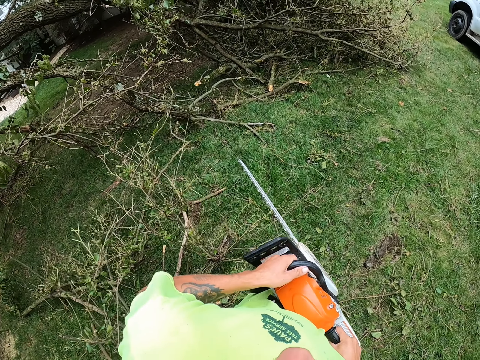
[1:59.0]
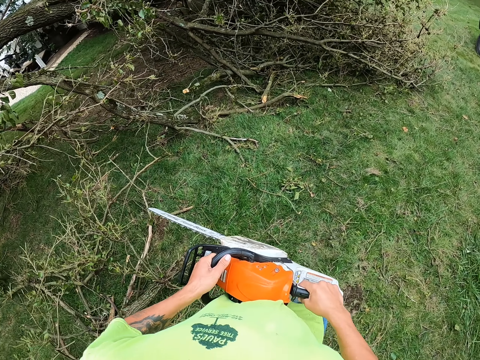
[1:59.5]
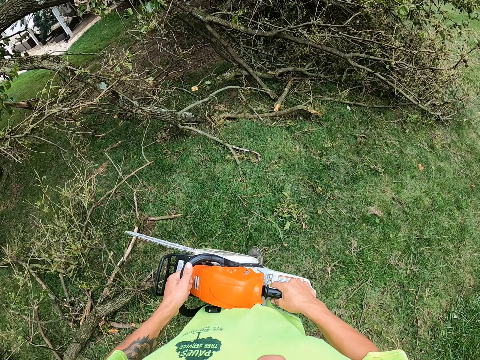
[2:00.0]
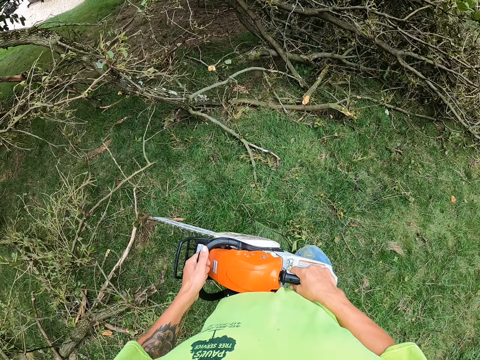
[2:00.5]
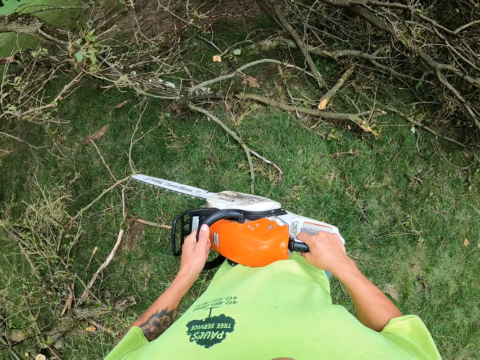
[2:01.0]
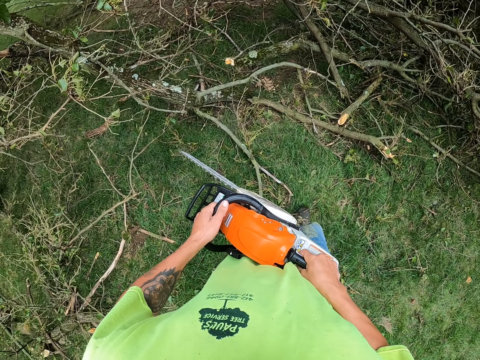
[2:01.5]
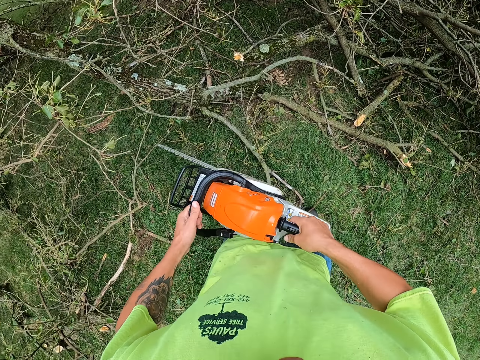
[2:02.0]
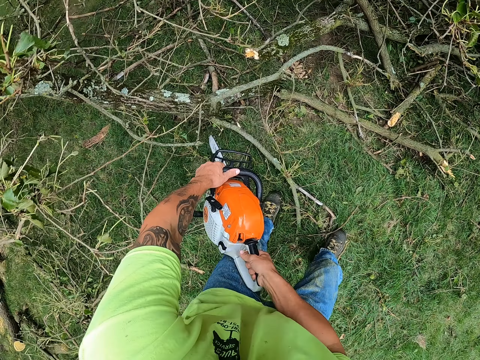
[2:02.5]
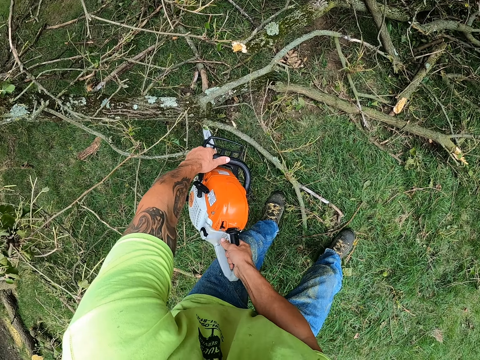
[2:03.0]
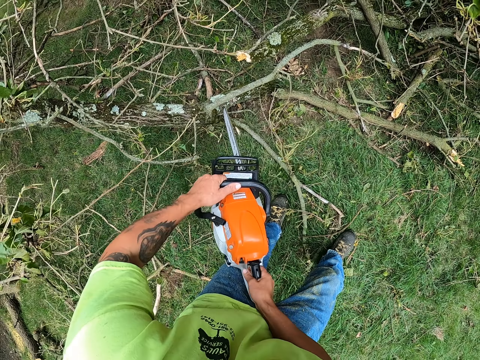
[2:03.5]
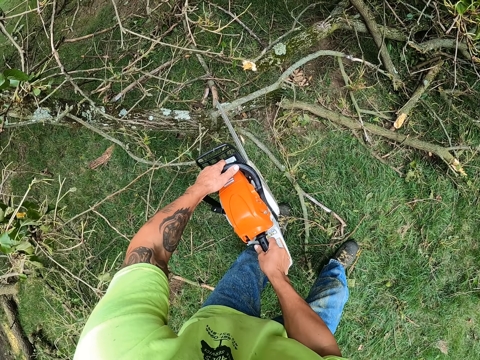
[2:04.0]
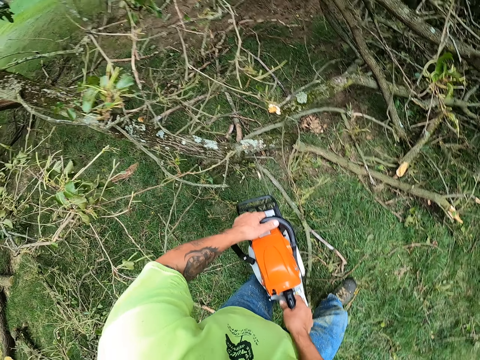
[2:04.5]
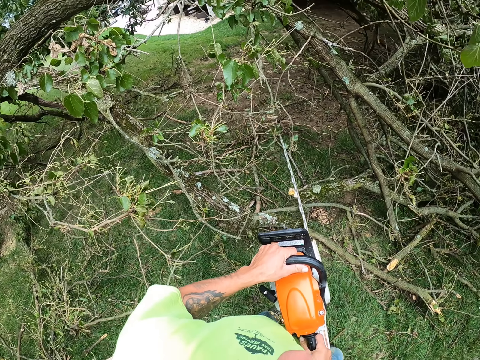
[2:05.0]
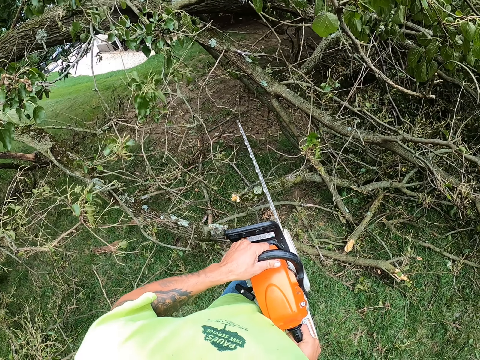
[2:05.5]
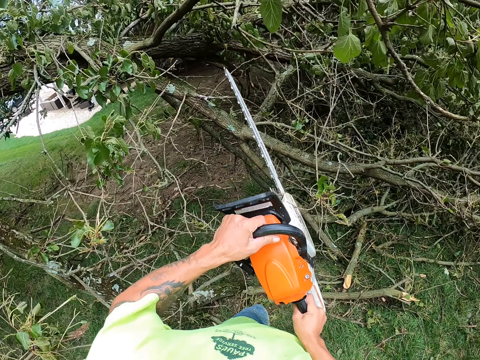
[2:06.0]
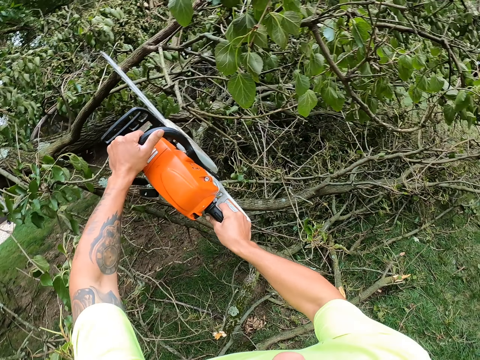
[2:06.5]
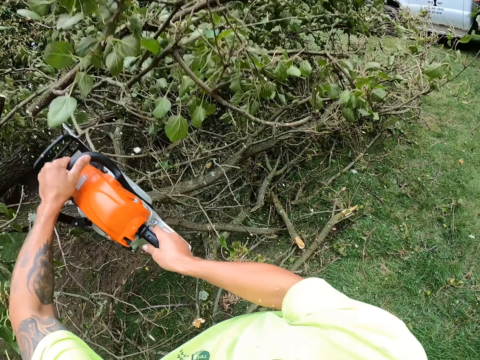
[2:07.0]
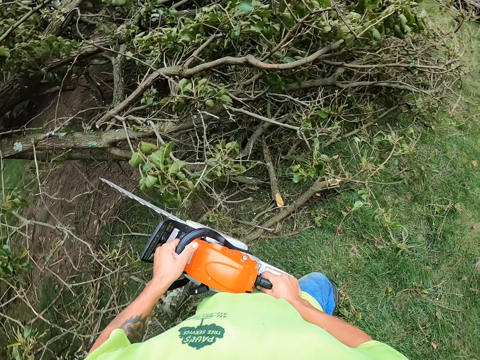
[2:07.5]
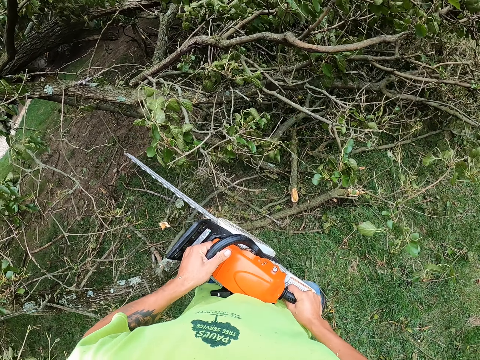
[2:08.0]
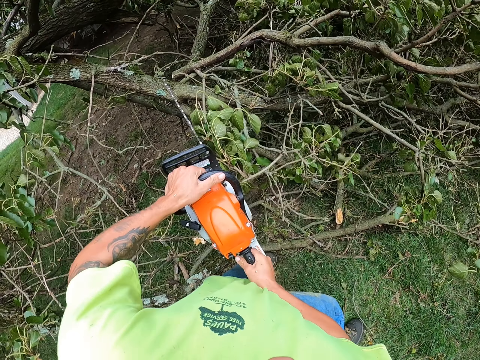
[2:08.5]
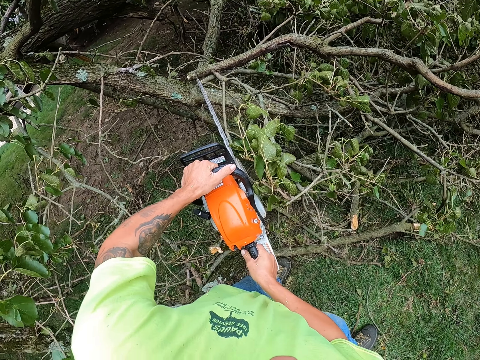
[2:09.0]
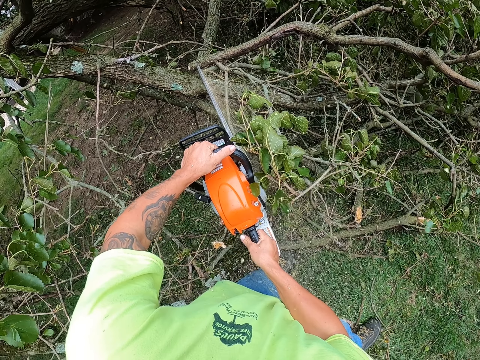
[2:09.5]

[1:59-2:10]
The camera wearer cuts the tree branches with the chainsaw with both hands.

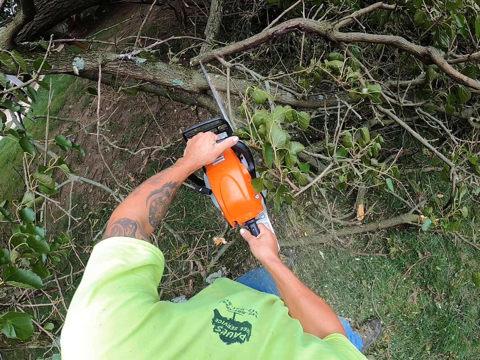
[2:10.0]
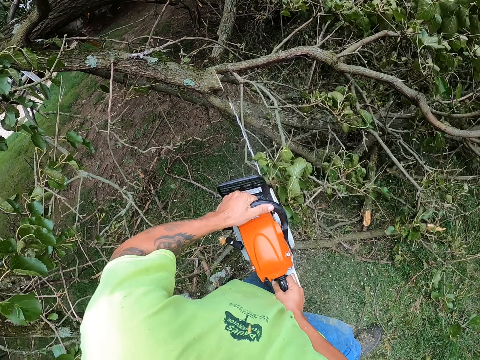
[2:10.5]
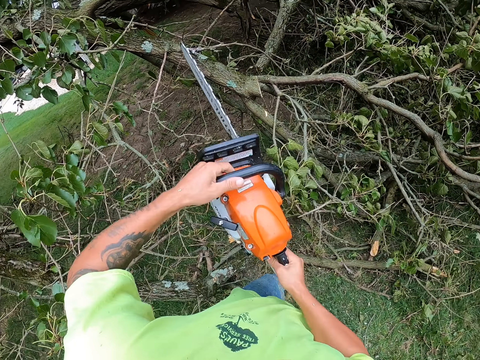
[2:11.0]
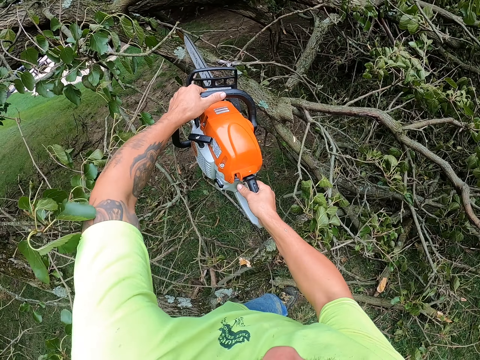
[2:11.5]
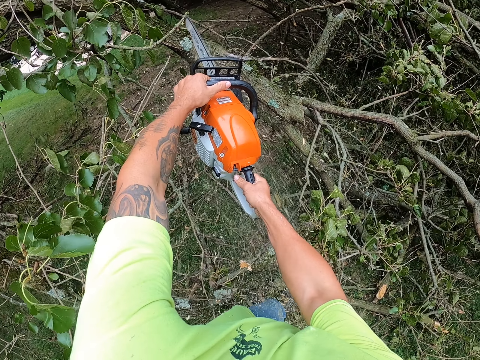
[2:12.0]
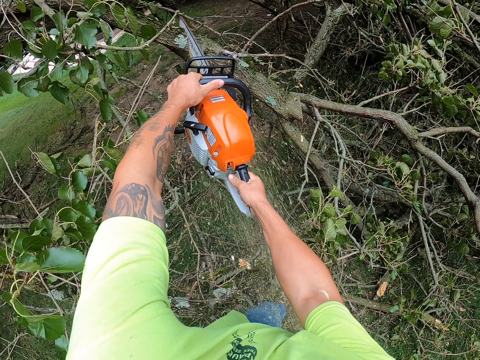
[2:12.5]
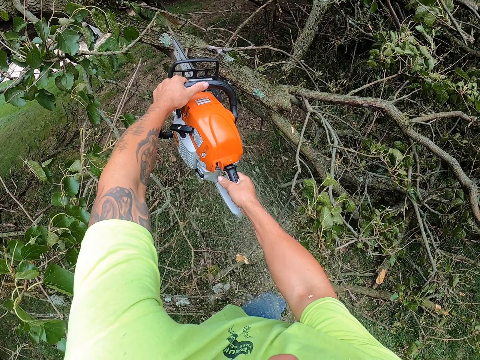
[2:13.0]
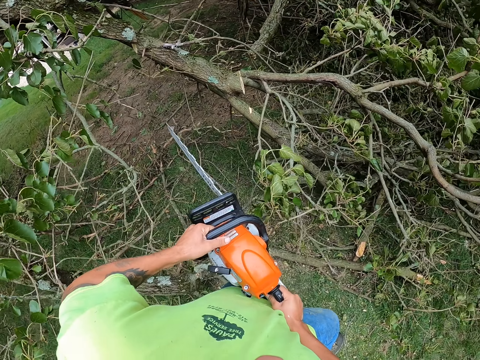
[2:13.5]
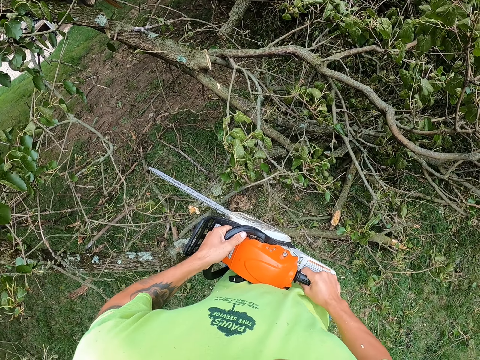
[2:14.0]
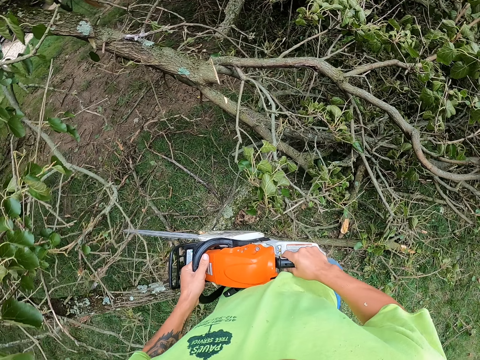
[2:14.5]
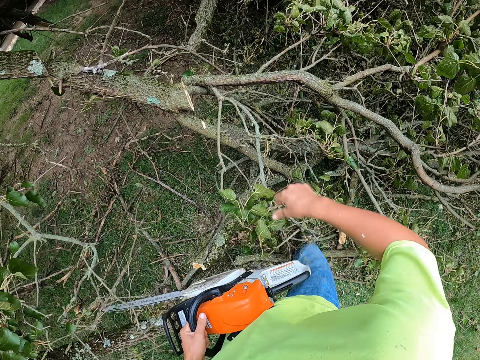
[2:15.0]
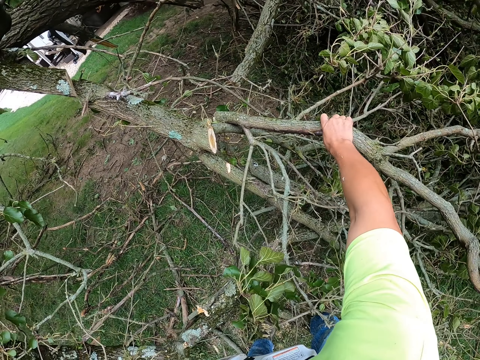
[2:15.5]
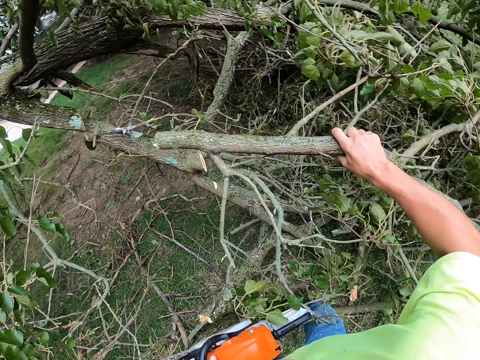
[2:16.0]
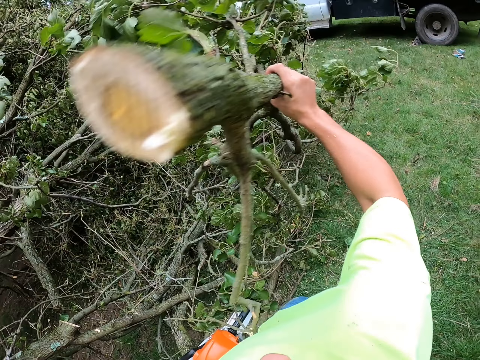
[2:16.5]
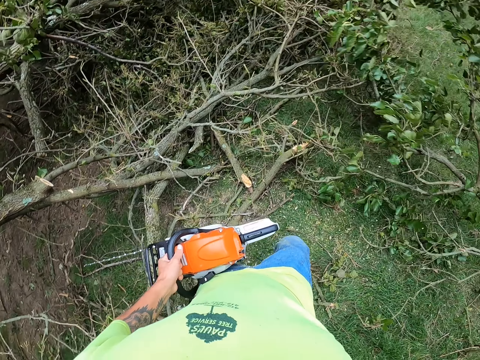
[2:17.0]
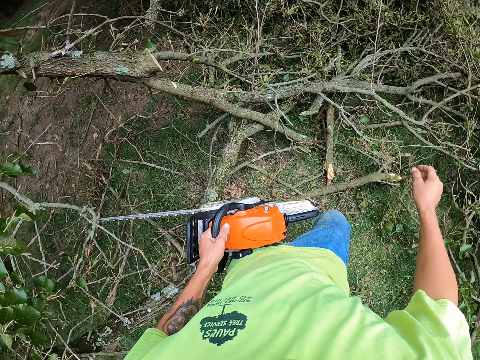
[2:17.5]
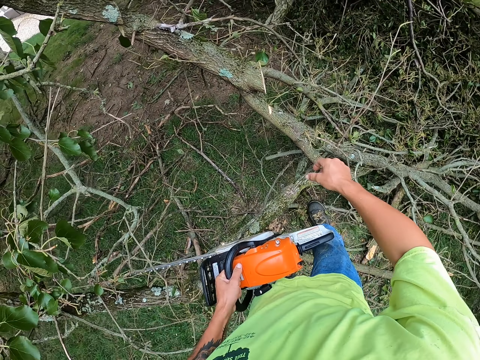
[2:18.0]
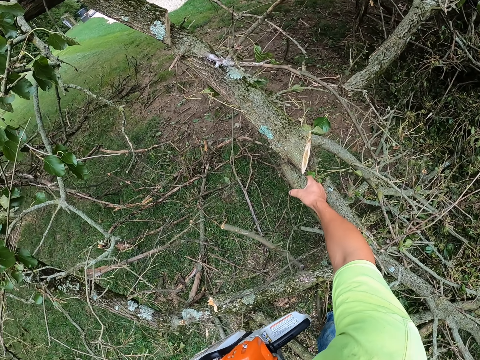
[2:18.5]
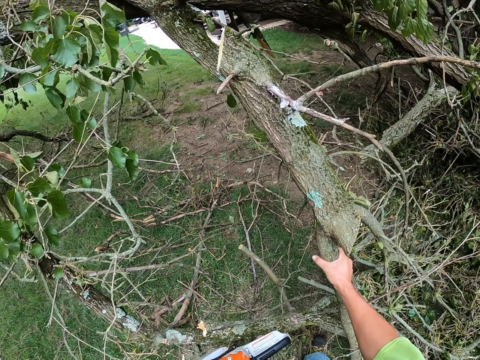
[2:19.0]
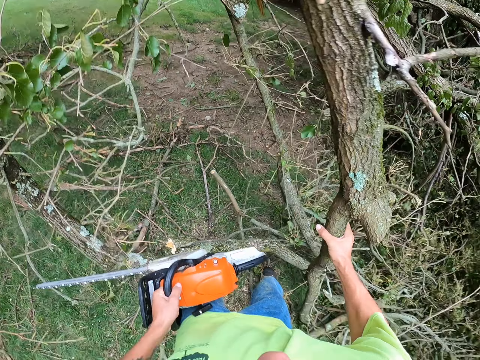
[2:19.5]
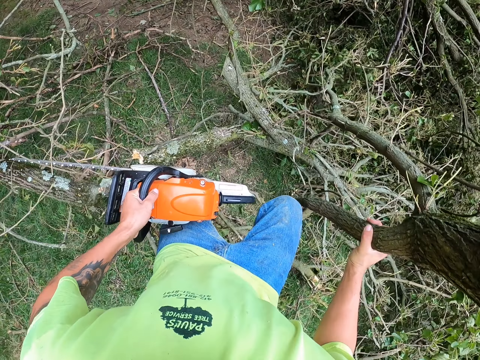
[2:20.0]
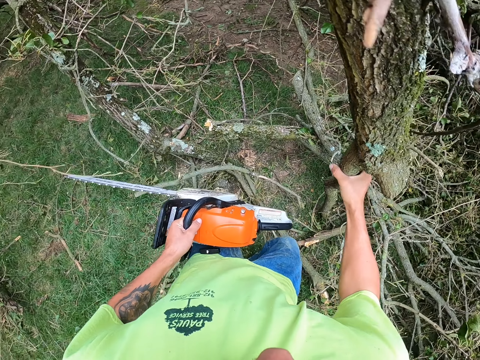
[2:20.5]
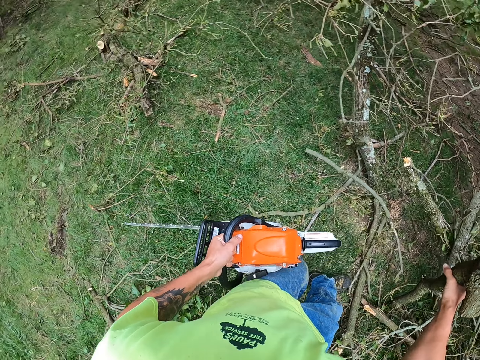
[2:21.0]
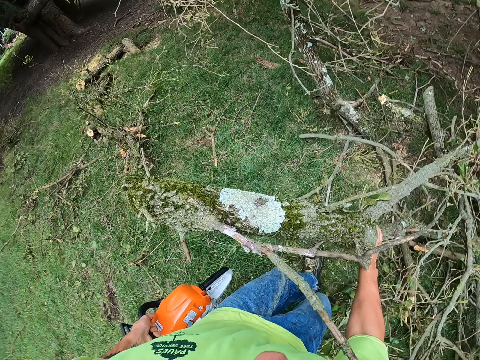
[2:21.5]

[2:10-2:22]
The camera wearer moves on the lawn. He picks the piece of tree branch from the floor with his right hand. He drops the piece of tree branch on the floor. He moves on the lawn. He picks the piece of tree branch from the floor with his right hand. He moves on the lawn.

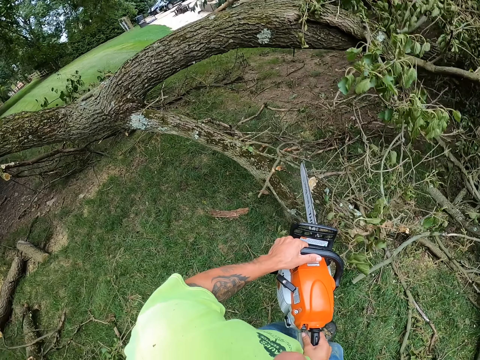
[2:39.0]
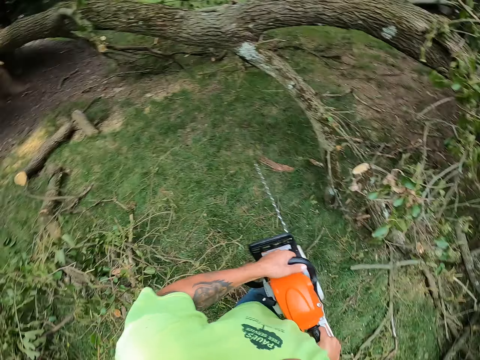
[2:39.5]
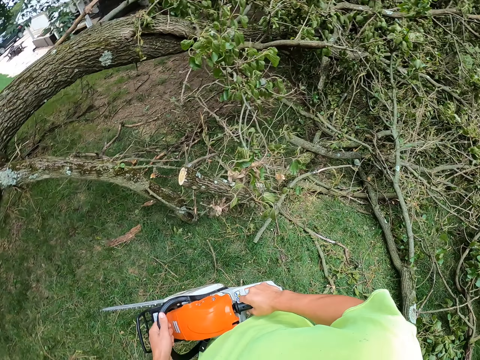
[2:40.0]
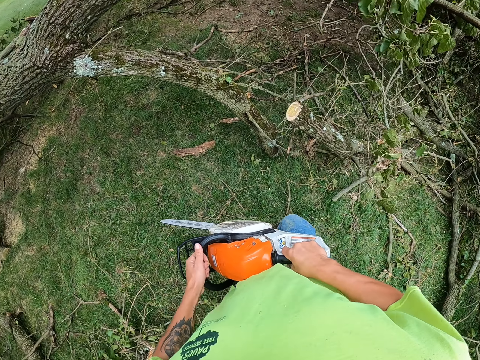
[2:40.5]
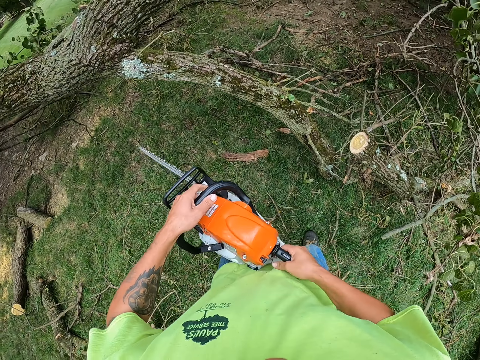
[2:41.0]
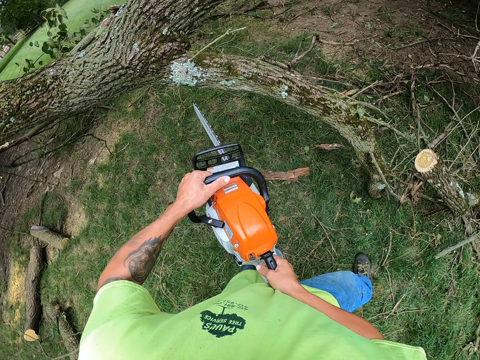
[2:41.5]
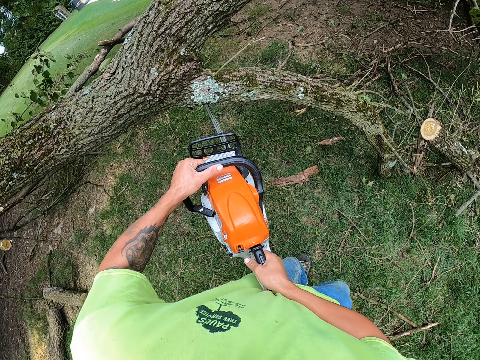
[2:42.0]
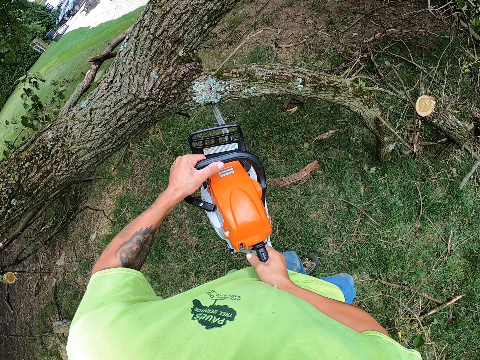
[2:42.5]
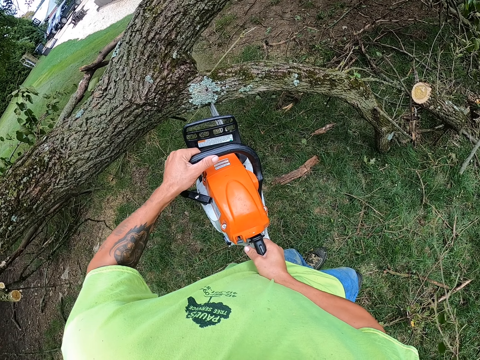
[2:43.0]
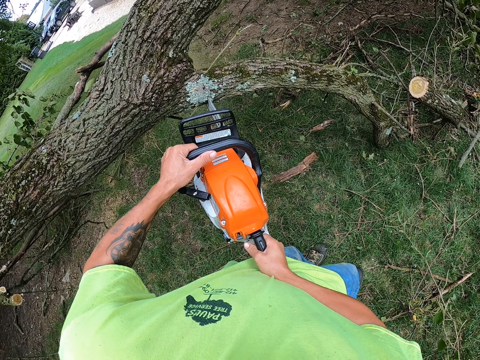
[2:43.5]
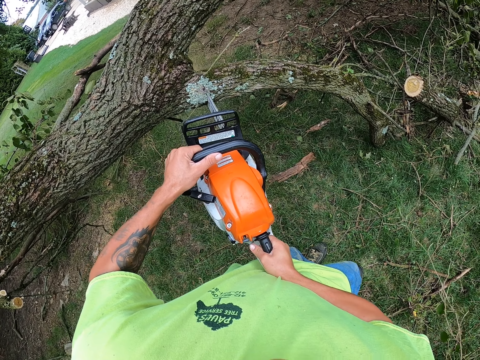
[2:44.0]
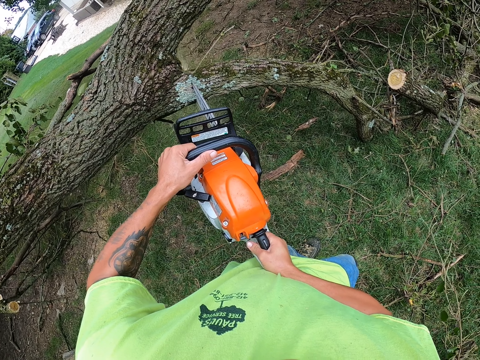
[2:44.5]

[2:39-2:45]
The camera wearer moves on the lawn. They cut the tree.
